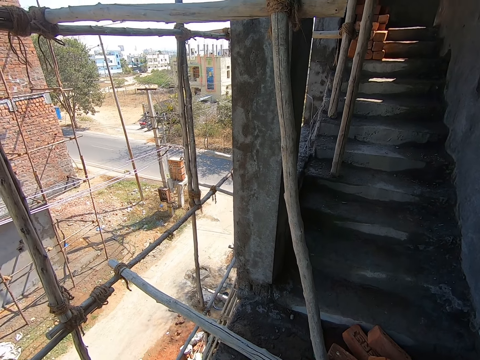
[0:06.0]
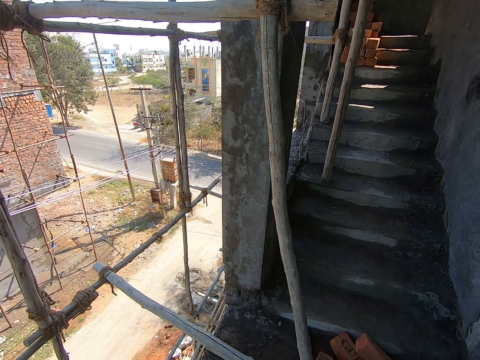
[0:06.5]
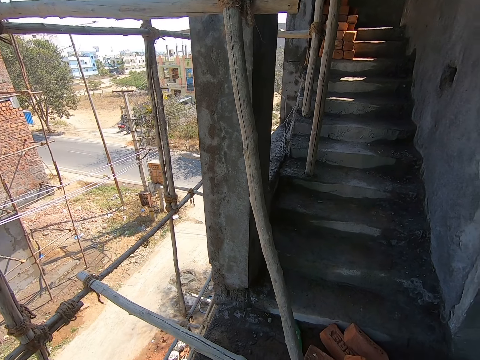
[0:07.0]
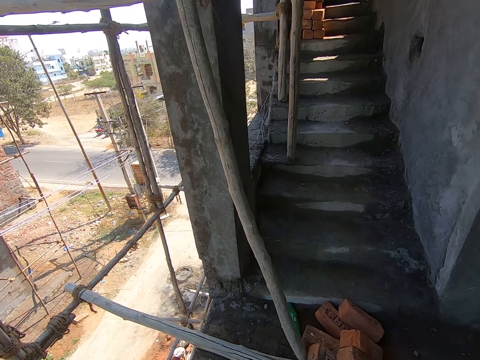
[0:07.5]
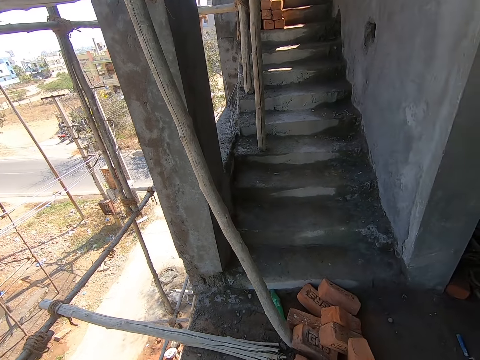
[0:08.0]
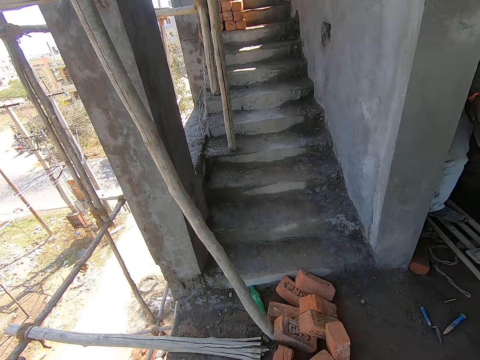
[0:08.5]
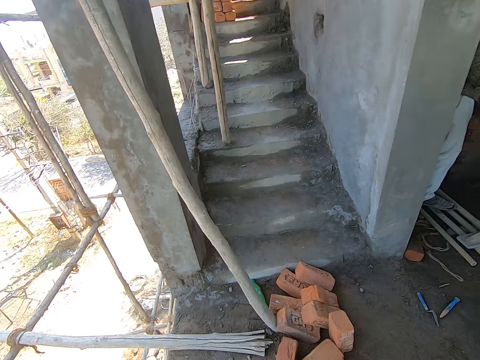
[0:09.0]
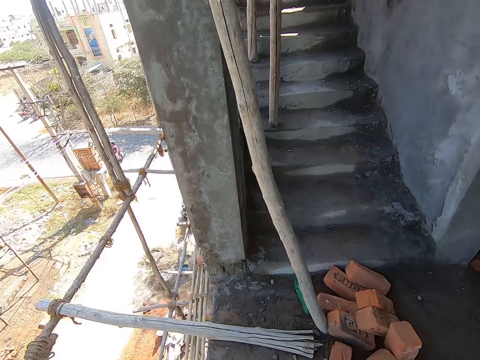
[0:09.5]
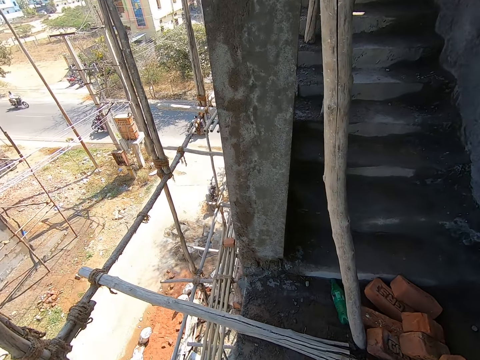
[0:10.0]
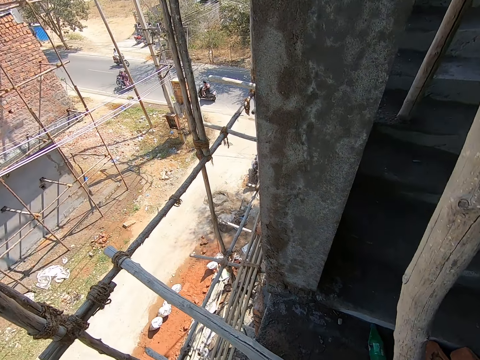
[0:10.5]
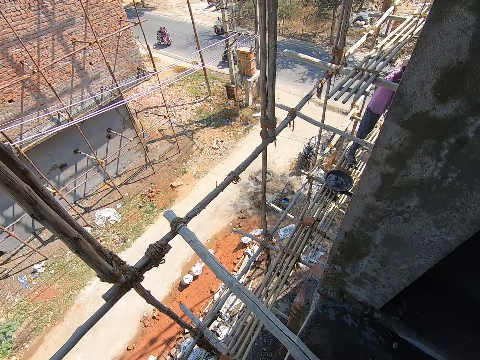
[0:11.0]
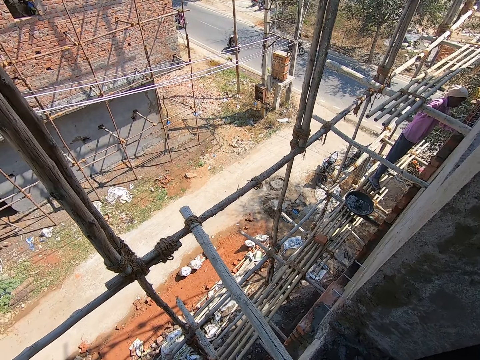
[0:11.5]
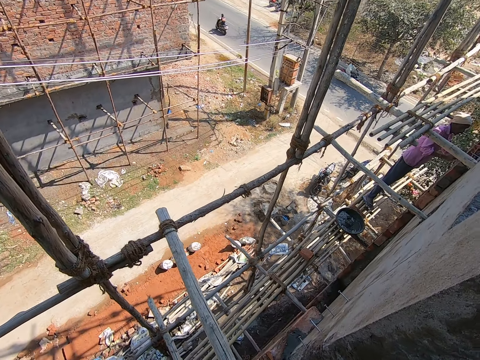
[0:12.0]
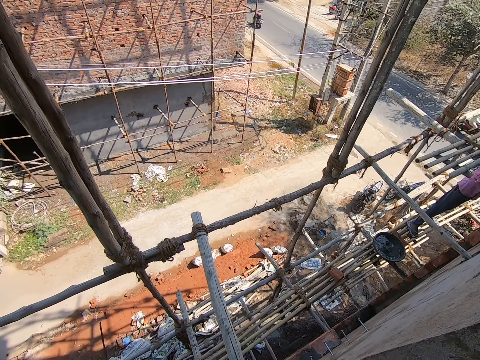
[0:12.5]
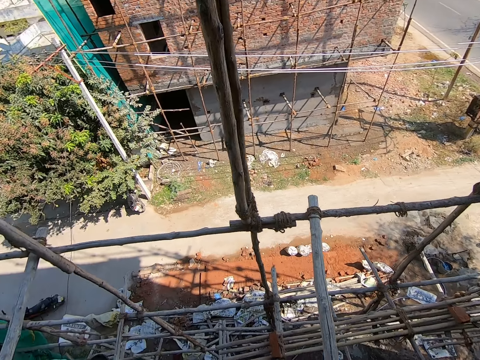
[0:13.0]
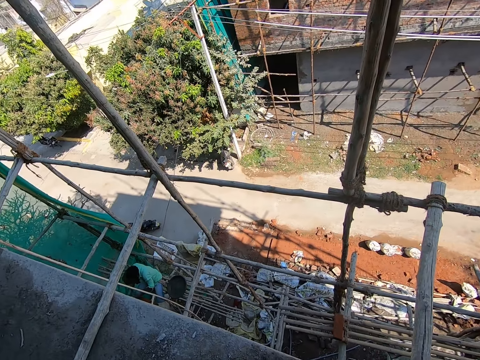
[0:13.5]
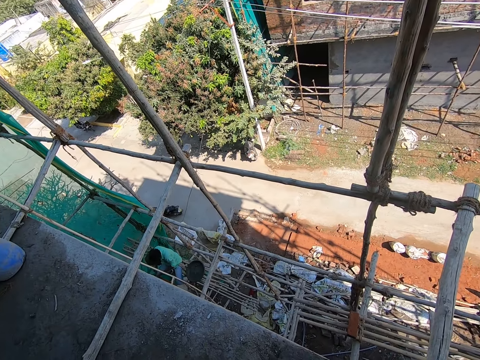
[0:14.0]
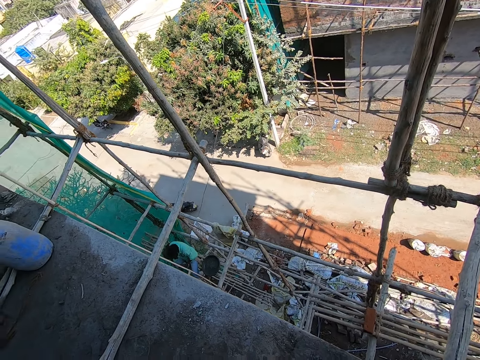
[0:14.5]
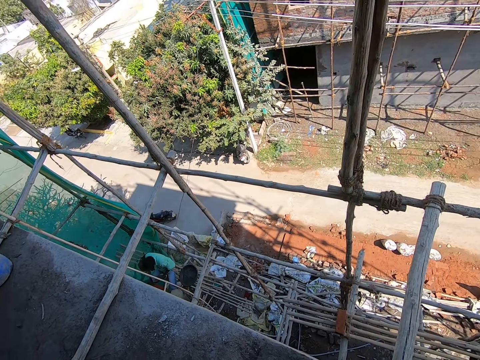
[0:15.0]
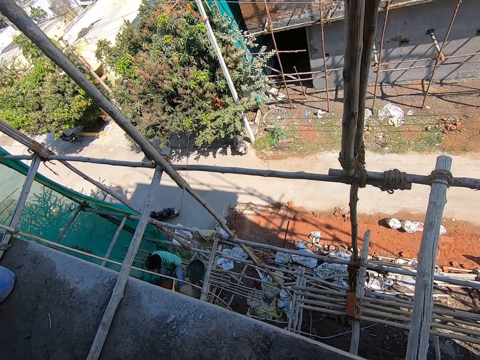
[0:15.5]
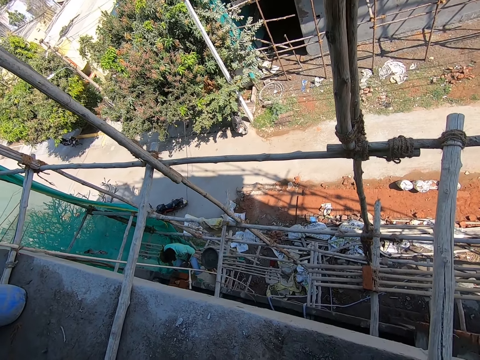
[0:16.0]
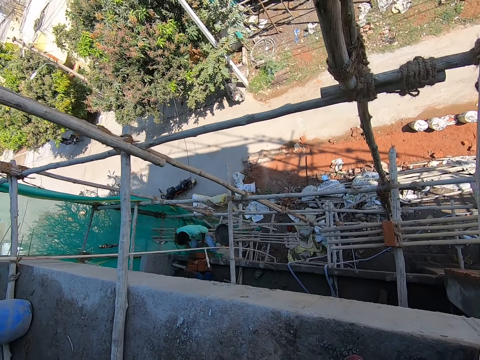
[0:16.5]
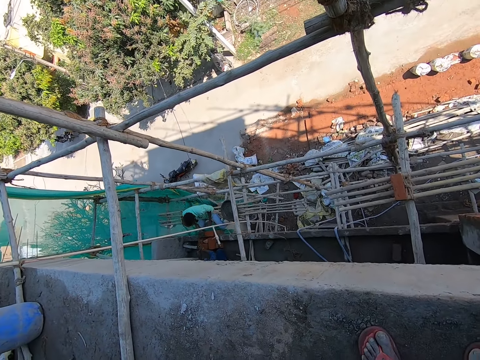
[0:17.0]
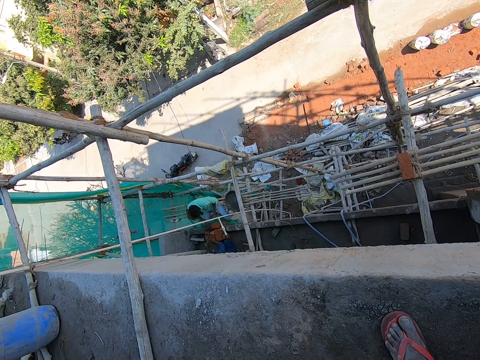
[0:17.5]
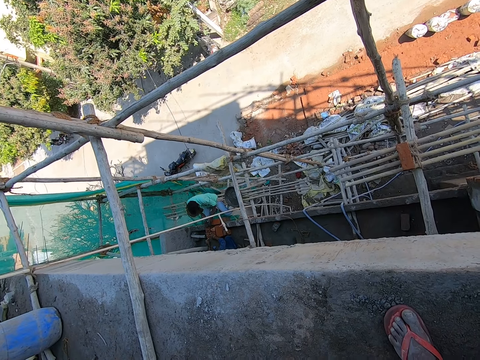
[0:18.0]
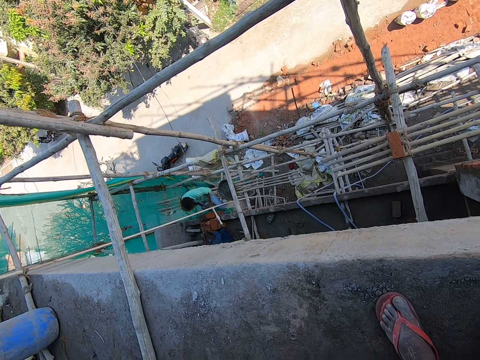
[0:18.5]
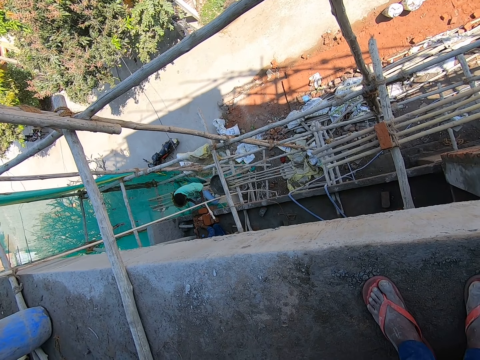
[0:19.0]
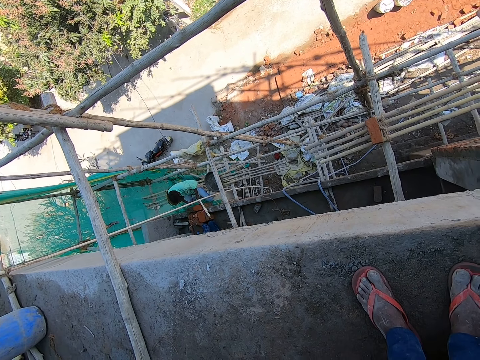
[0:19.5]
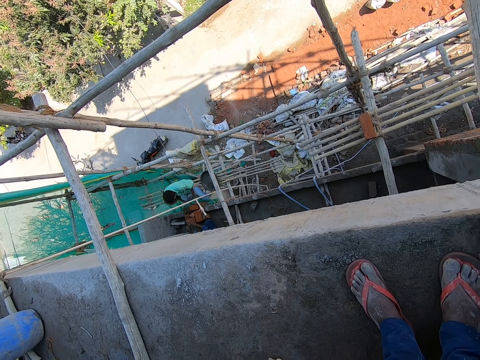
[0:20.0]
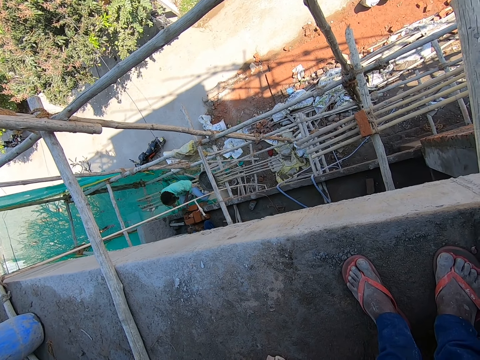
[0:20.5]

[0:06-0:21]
The camera wearer is looking around. A man plasters some bricks with a hand trowel in his right hand. Another man holds the bricks with both hands.

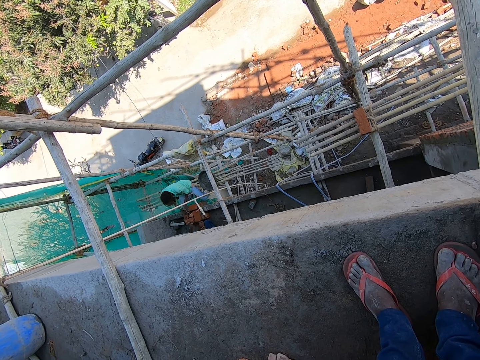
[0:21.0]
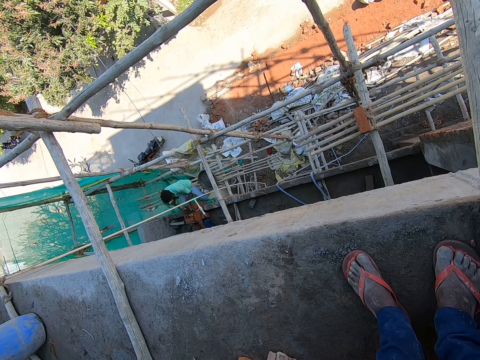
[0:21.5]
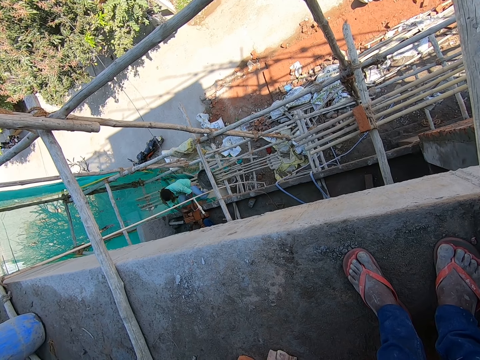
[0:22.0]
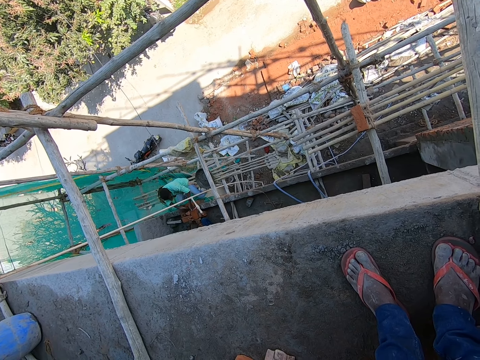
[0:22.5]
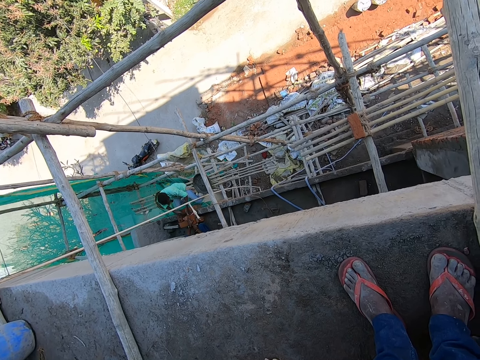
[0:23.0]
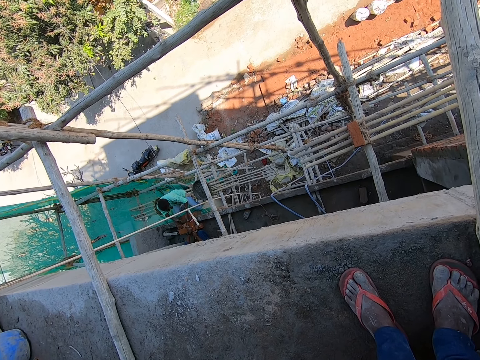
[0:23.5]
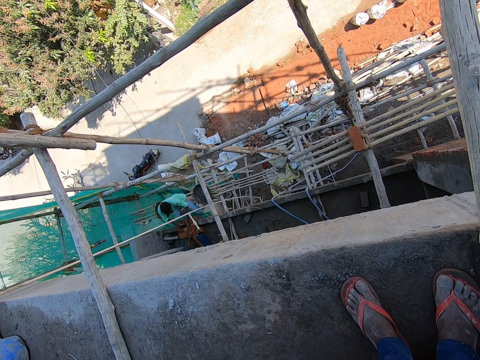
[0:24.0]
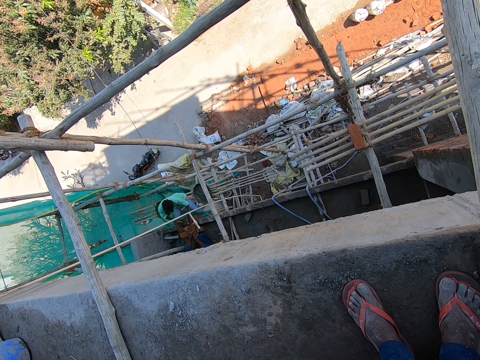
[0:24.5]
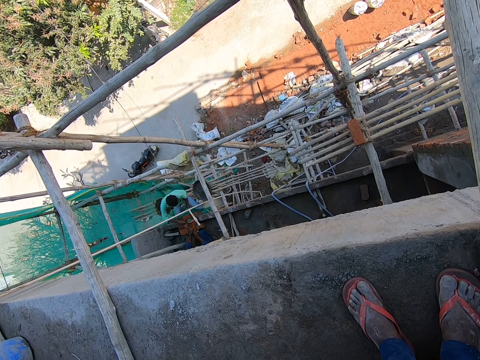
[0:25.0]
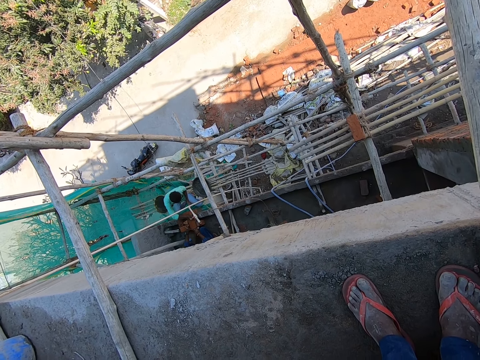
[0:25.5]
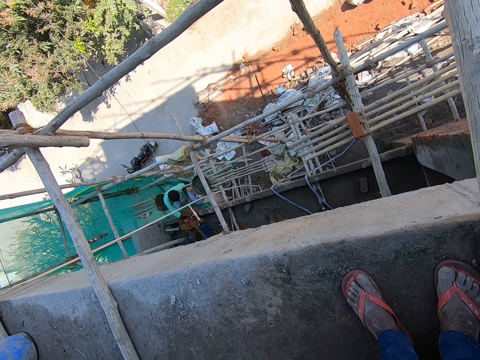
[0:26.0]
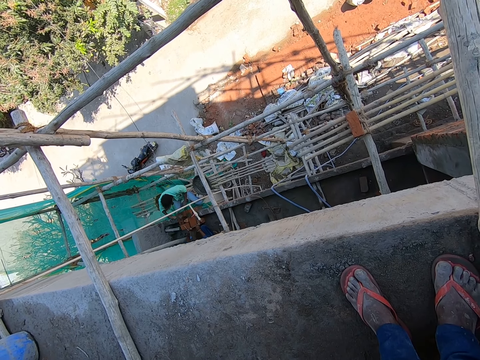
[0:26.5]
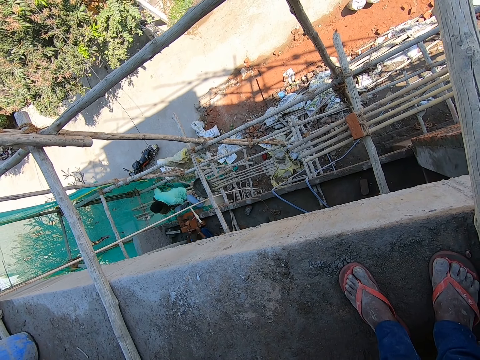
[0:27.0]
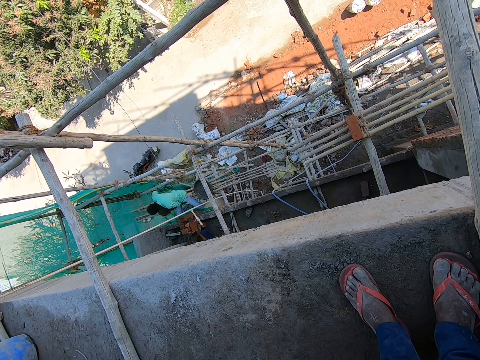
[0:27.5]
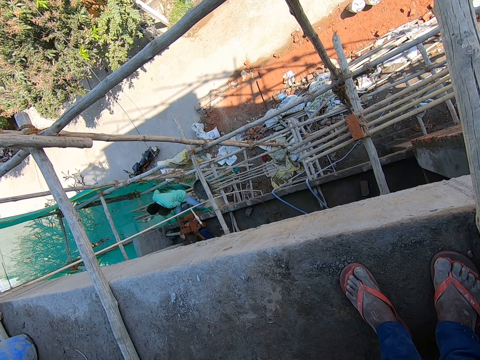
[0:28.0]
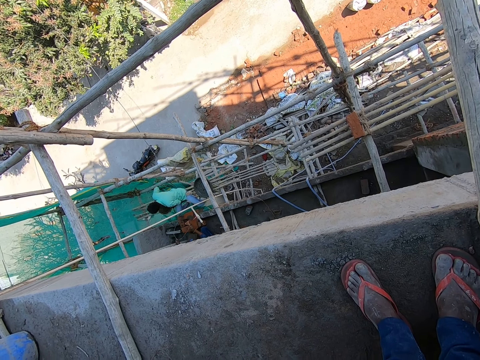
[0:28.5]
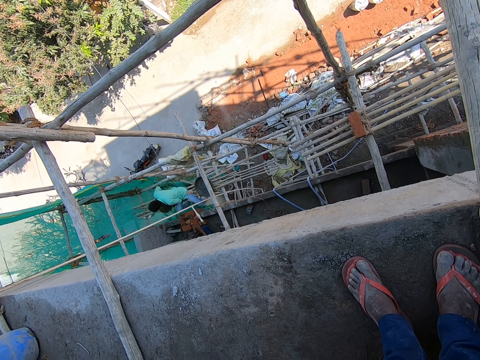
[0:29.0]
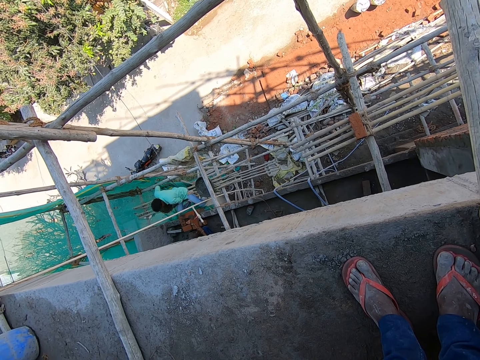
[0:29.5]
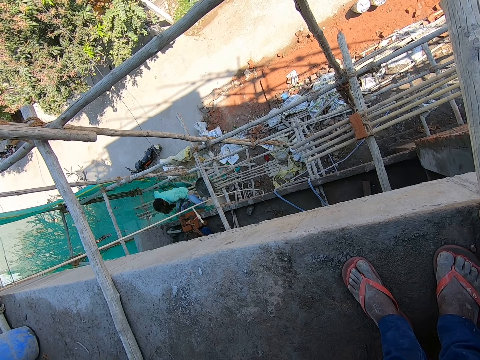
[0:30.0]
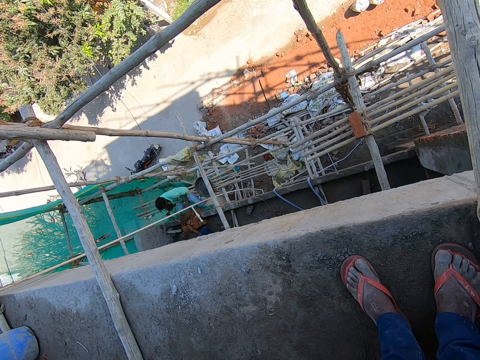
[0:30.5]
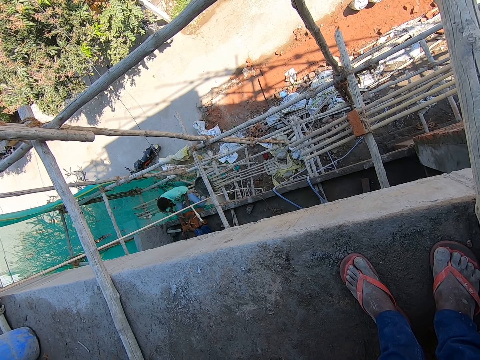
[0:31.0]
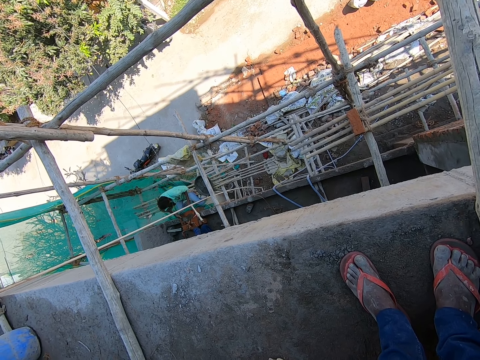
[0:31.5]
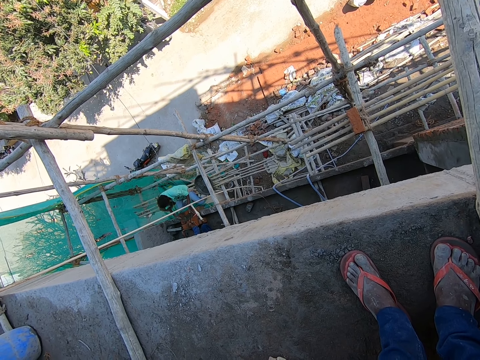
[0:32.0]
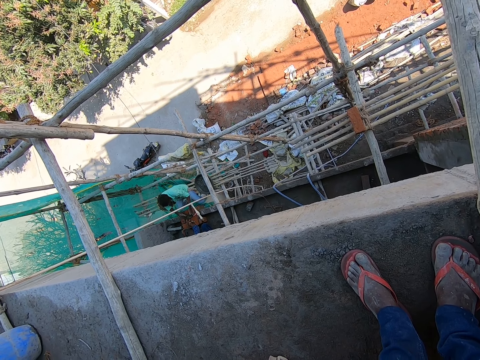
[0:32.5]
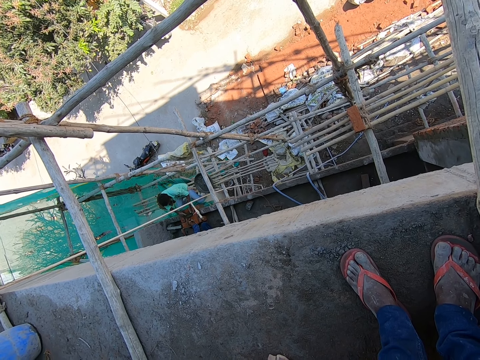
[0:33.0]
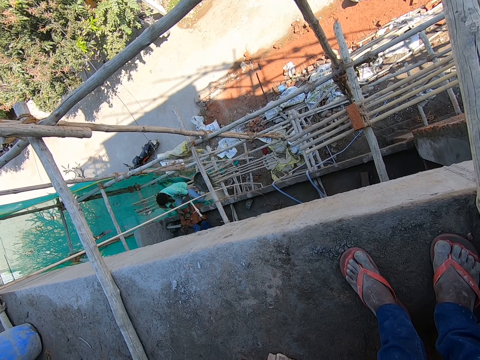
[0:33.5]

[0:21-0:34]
The man takes some cement from the head pan with the hand trowel in his right hand. The camera wearer is standing on a rooftop. The man plasters the bricks with the hand trowel in his right hand.
